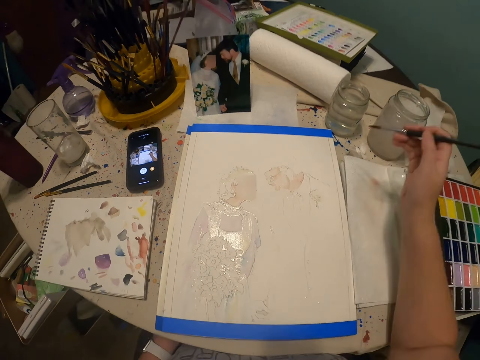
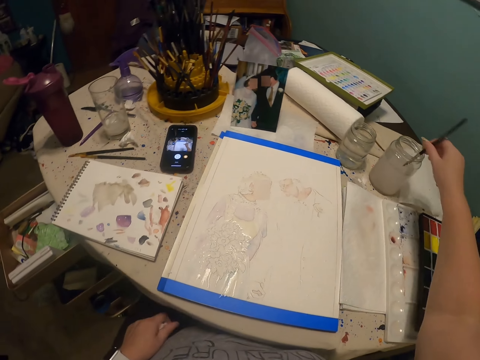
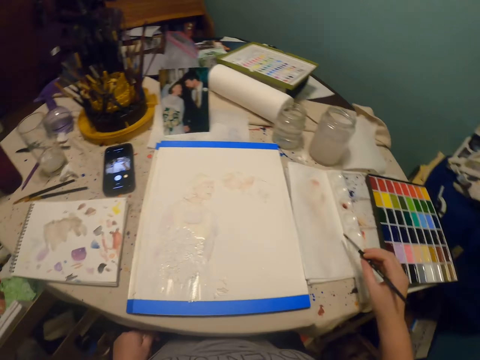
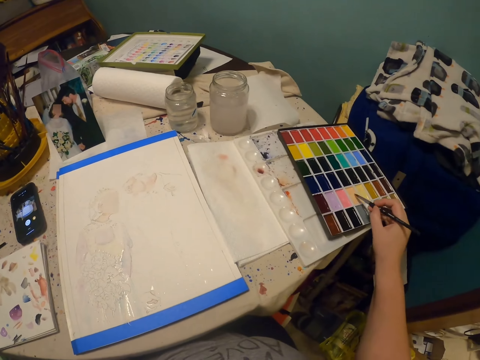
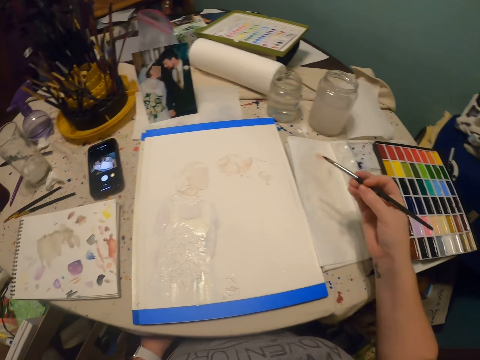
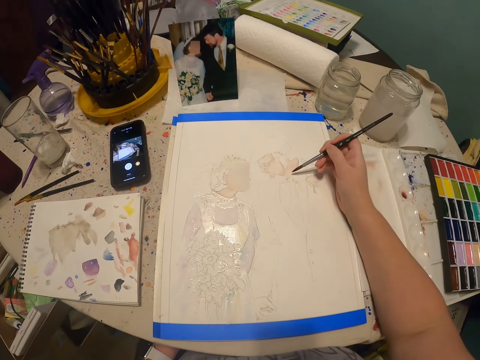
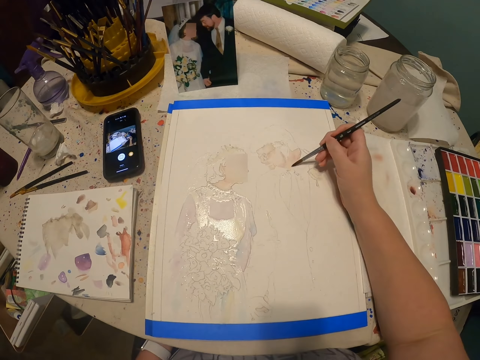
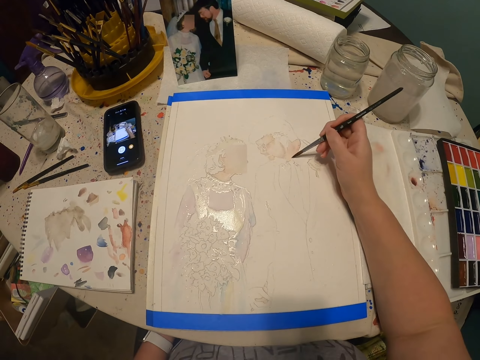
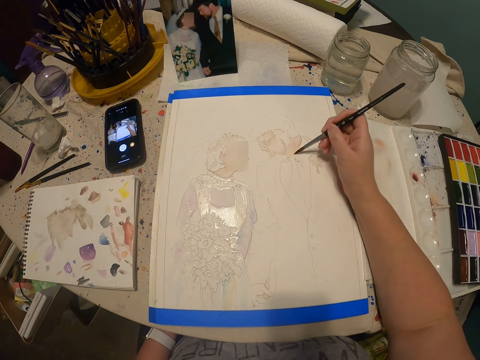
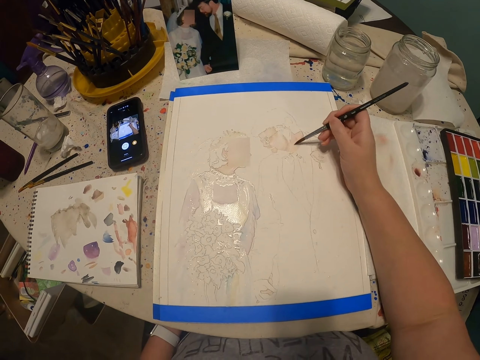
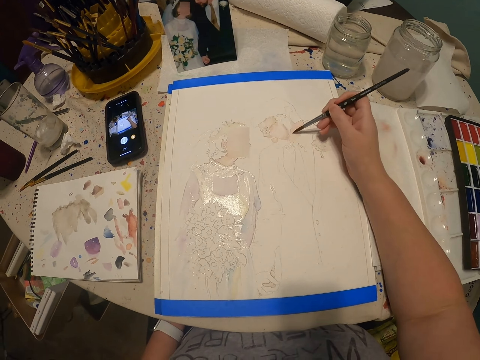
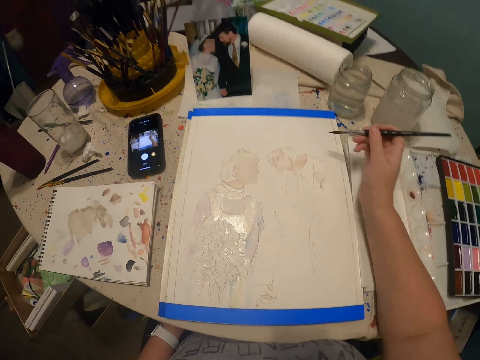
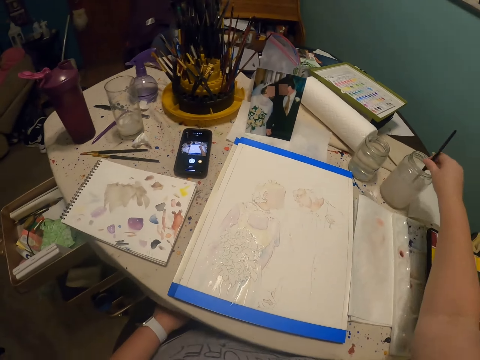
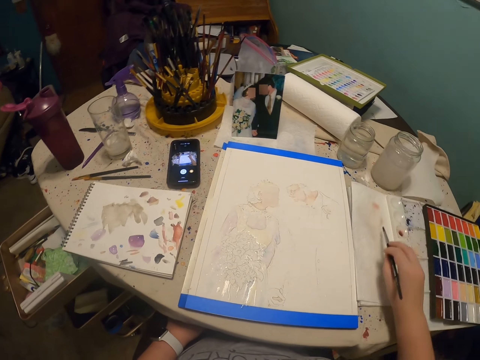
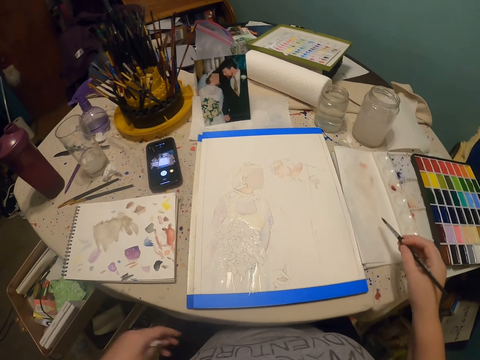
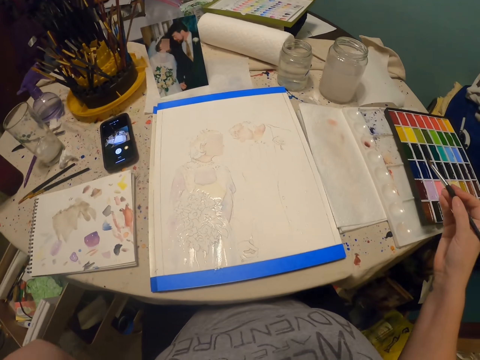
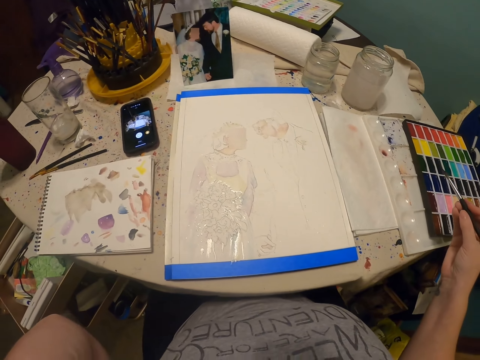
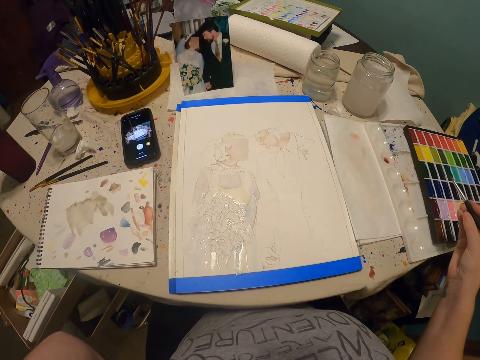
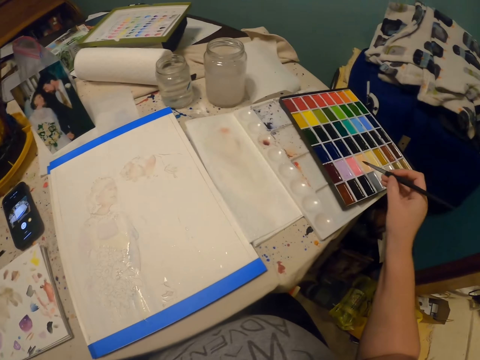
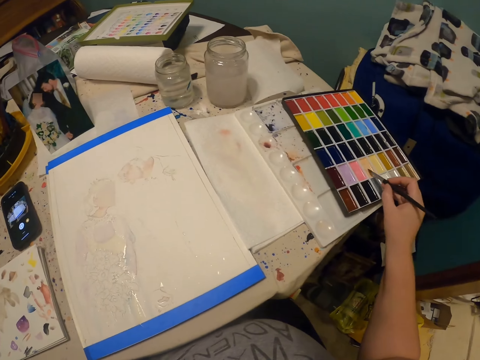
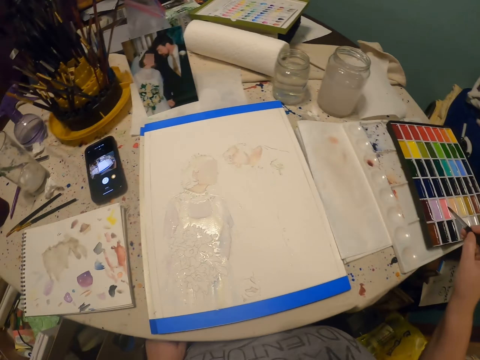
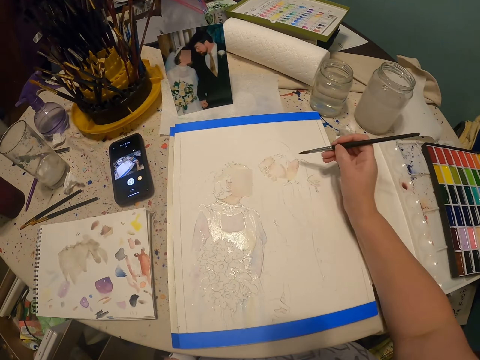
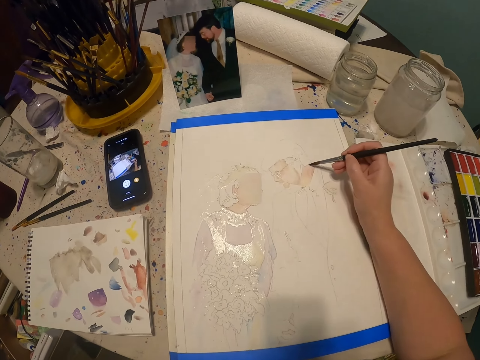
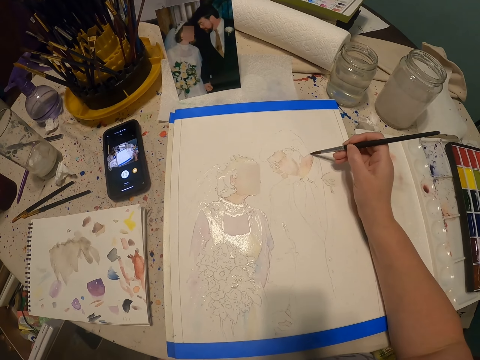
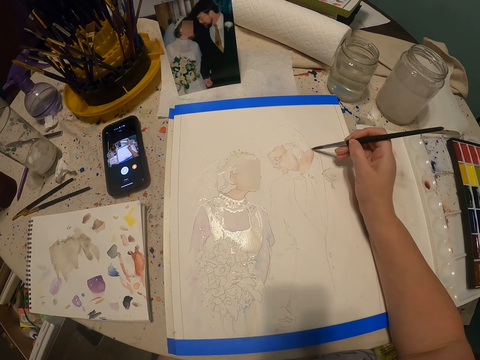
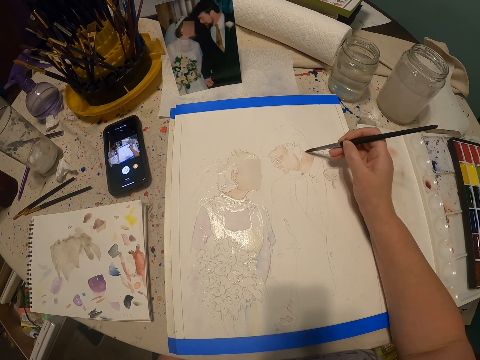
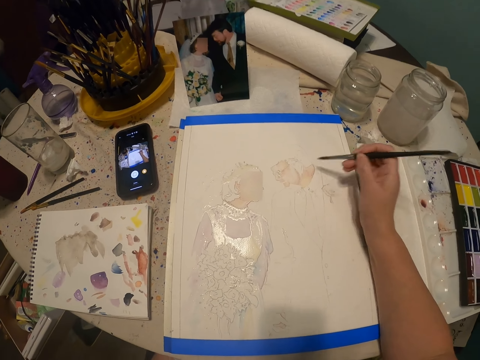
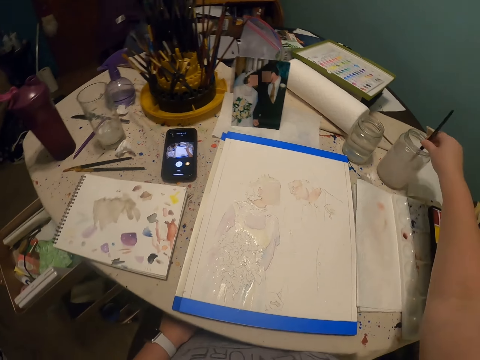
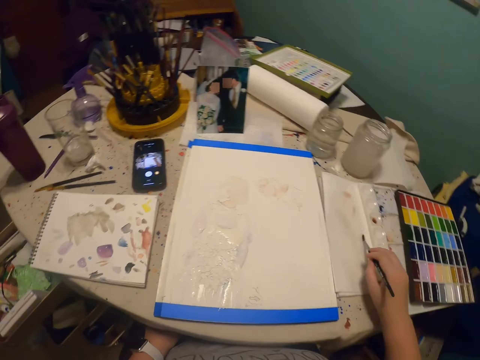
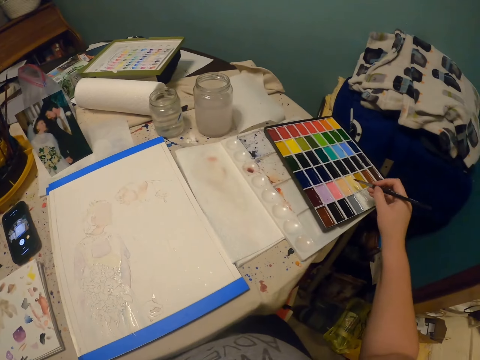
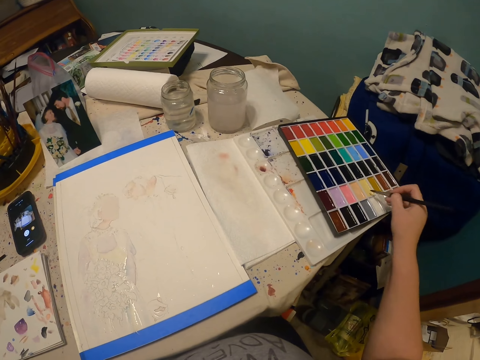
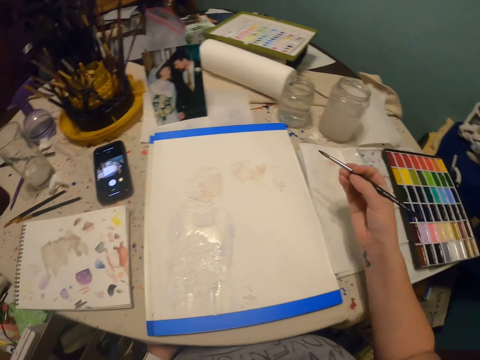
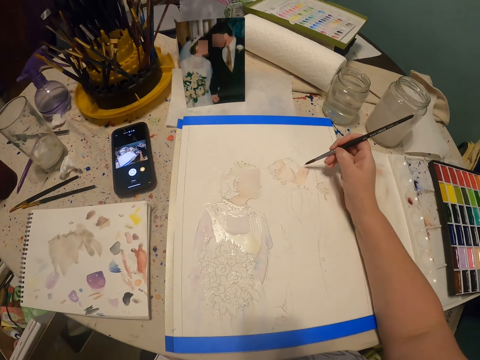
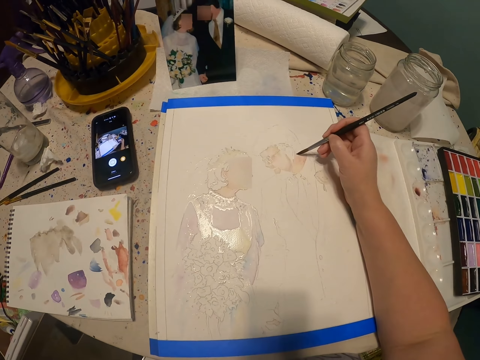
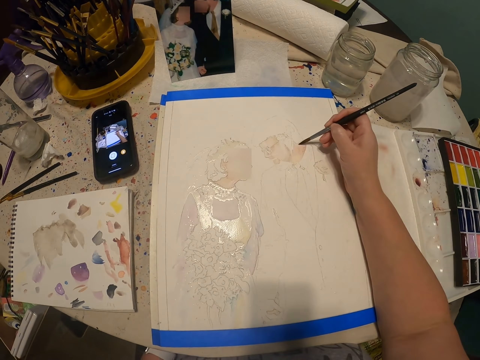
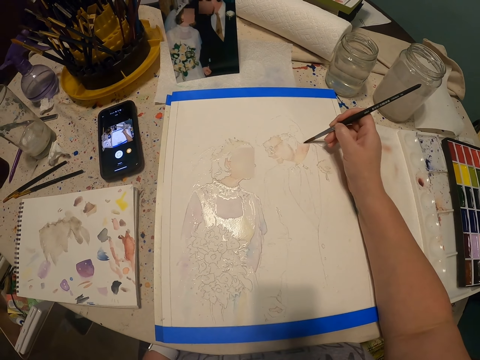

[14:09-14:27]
The camera wearer dips the paint brush in water. They rub the paint brush on the paper. They coat the brush with paint. They paint the drawing with the paint brush. They dip the paint brush in water. They rub the paint brush on the paper. They look around. They coat the brush with paint. They paint the drawing with the paint brush. They dip the paint brush in water. They wipe the brush on the paper towel. They coat the brush with paint. They paint with the paint brush.

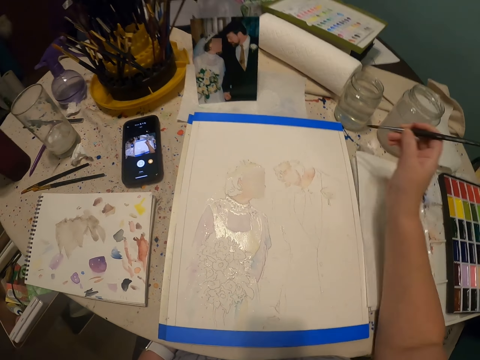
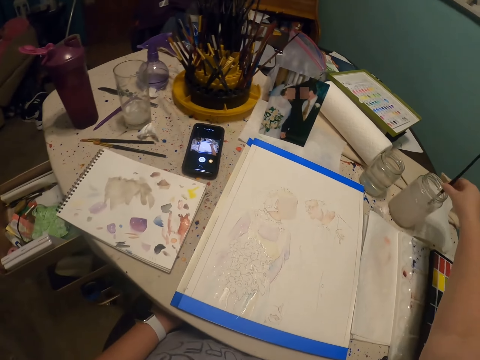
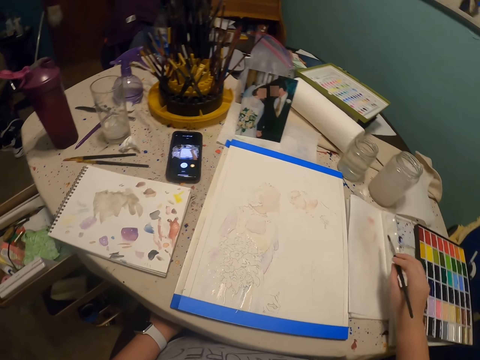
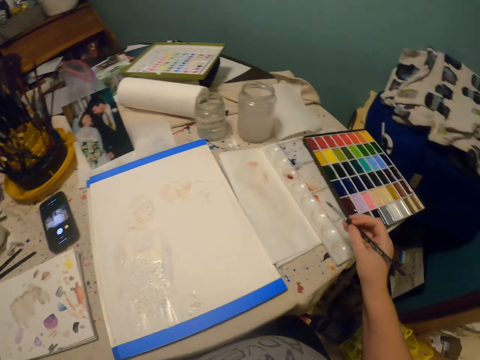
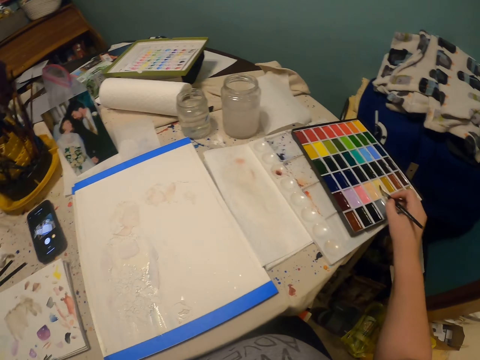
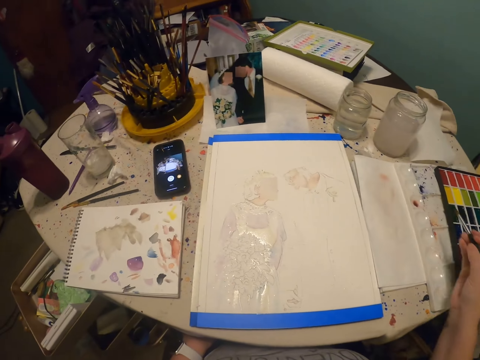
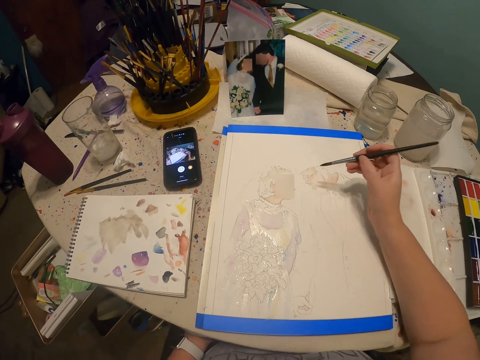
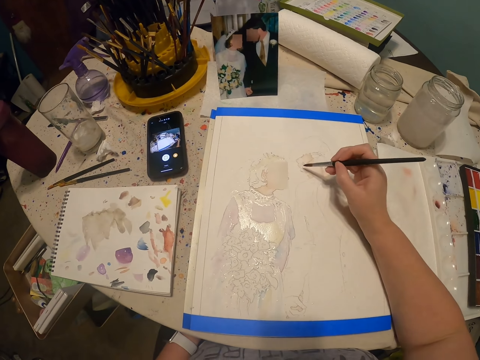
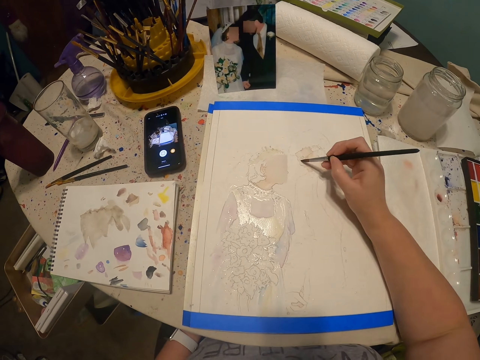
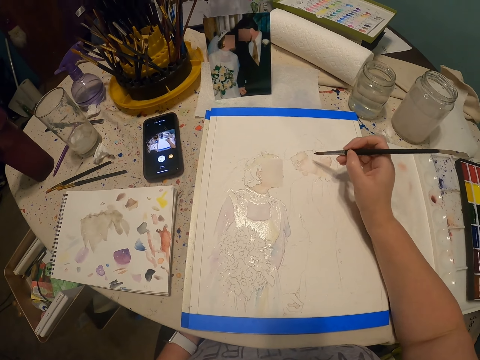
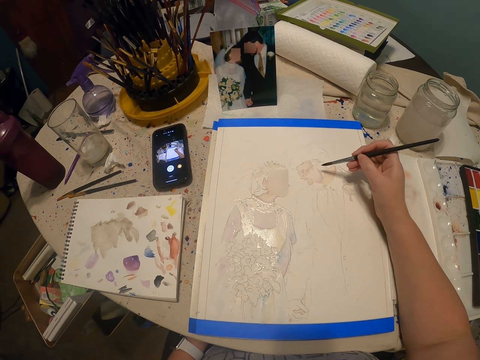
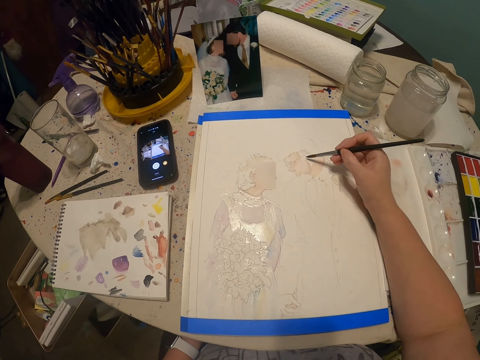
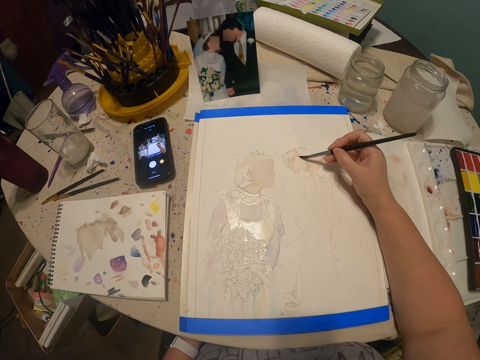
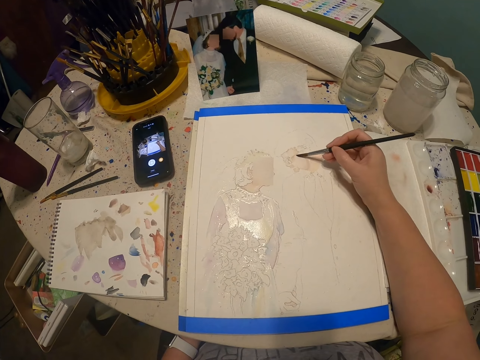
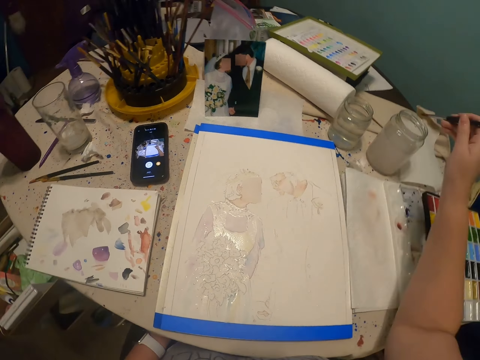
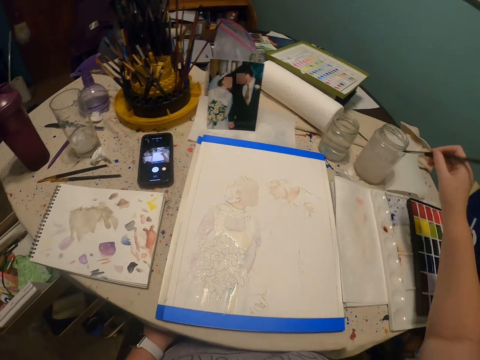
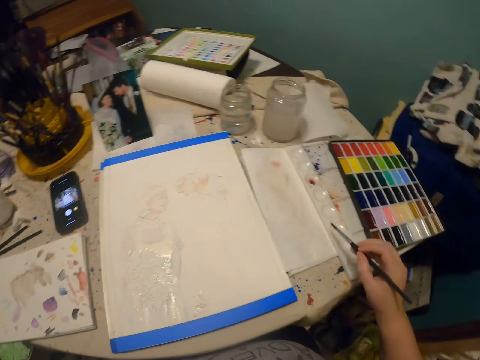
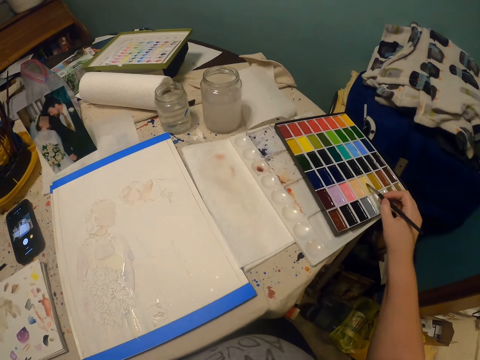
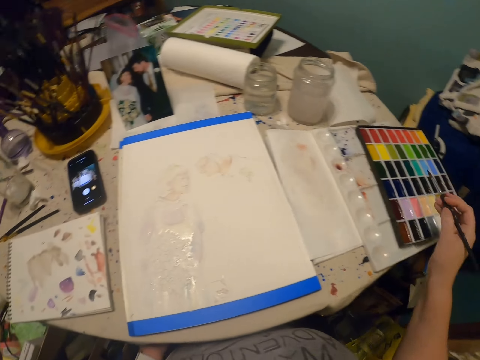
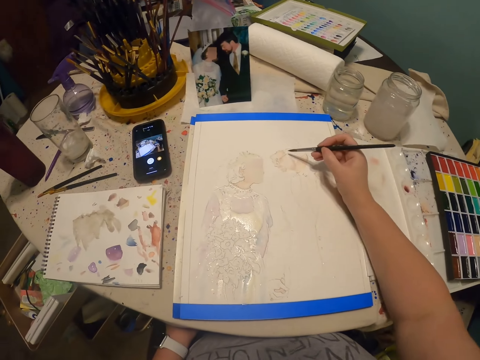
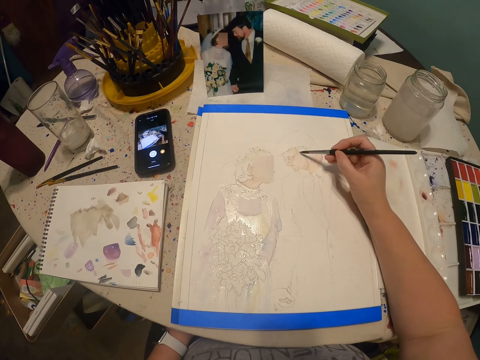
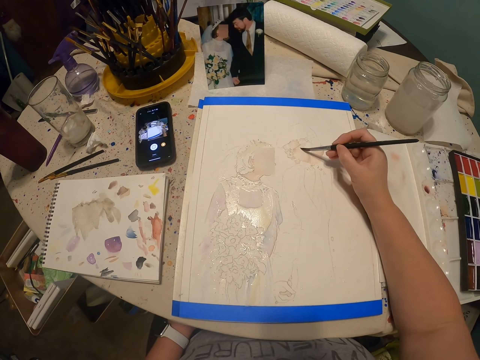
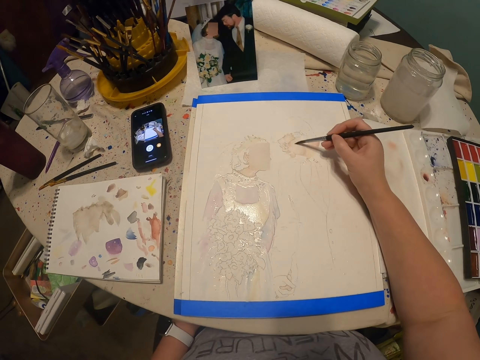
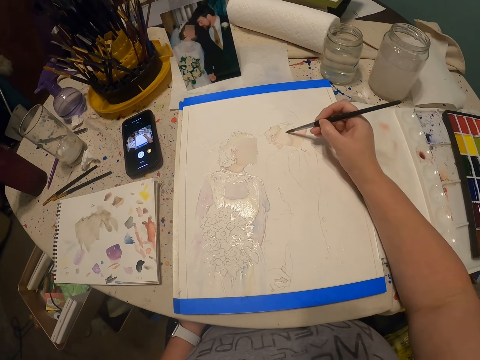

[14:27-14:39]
The camera wearer dips the paint brush in water. They rub the paint brush on the paper. They coat the brush with paint. They paint the drawing with the paint brush. They dip the paint brush in water. They rub the paint brush on the paper. They coat the brush with paint. They apply paint on the drawing with the paint brush.
